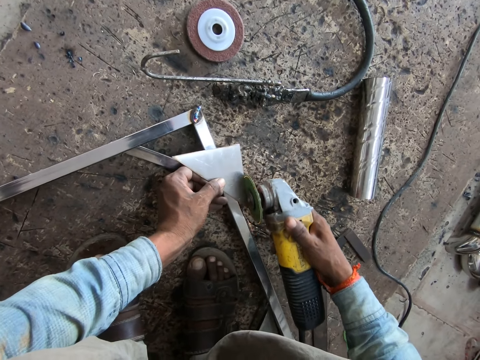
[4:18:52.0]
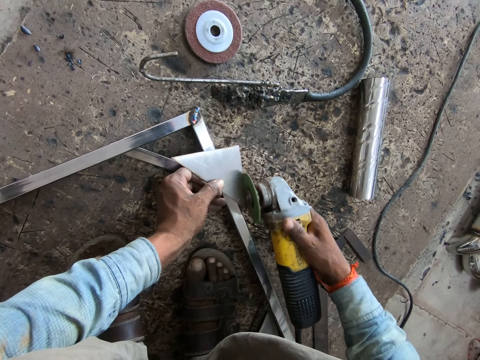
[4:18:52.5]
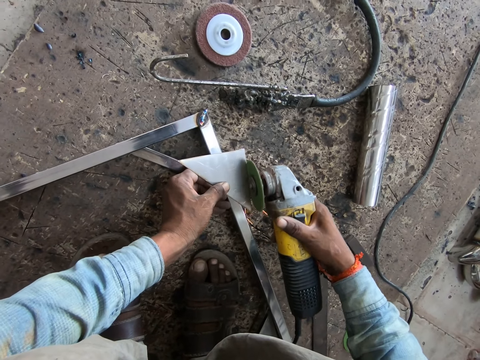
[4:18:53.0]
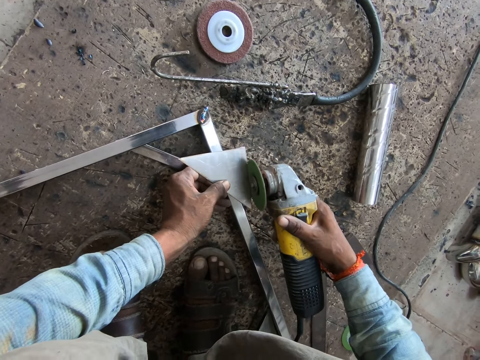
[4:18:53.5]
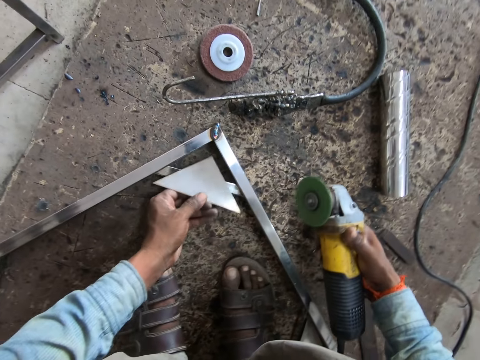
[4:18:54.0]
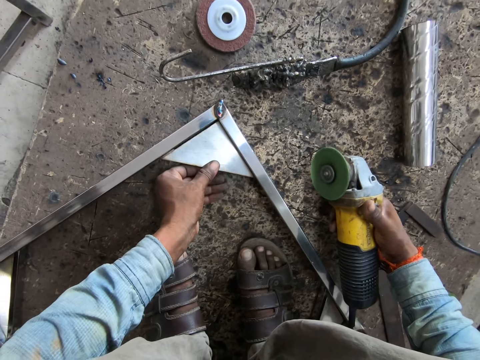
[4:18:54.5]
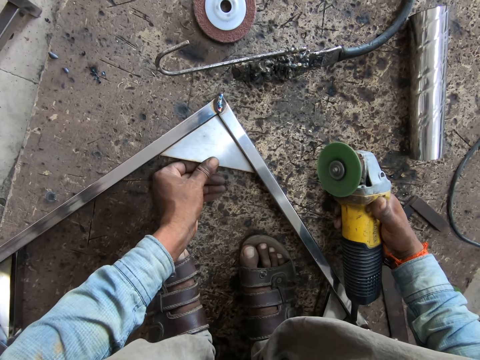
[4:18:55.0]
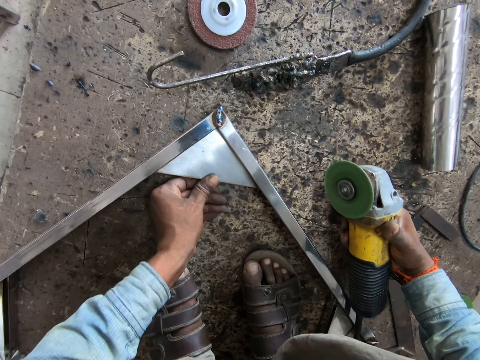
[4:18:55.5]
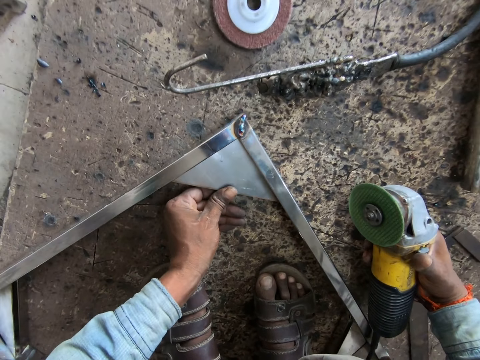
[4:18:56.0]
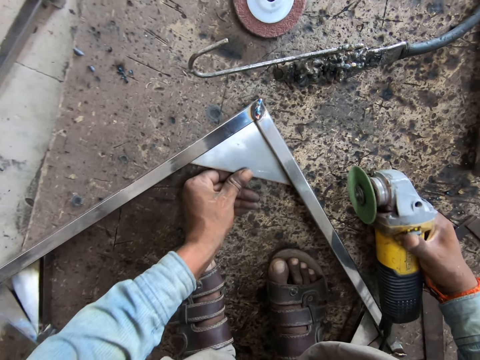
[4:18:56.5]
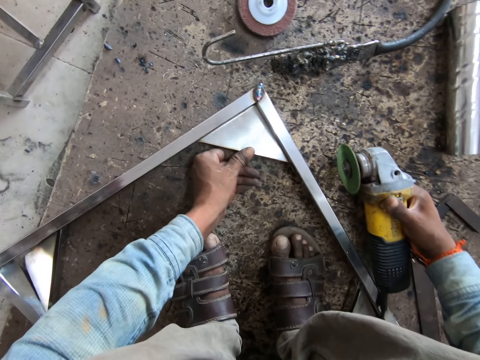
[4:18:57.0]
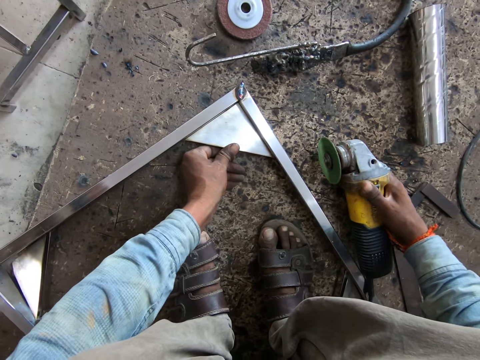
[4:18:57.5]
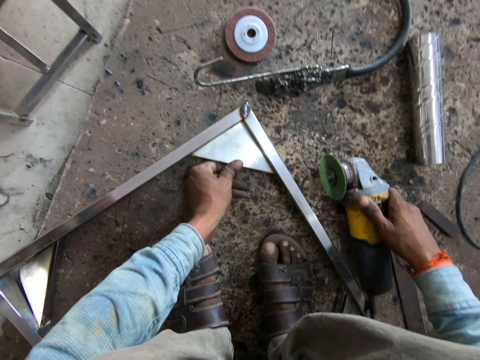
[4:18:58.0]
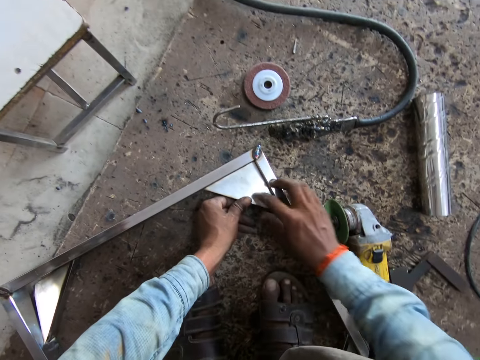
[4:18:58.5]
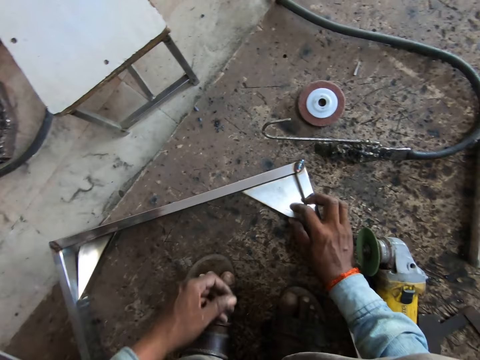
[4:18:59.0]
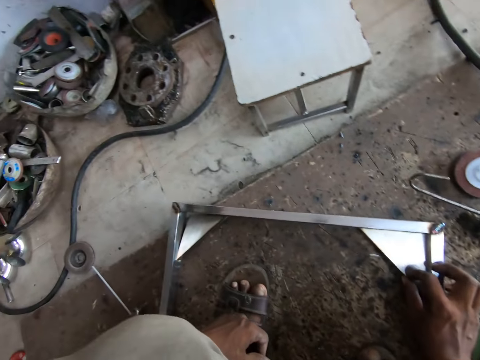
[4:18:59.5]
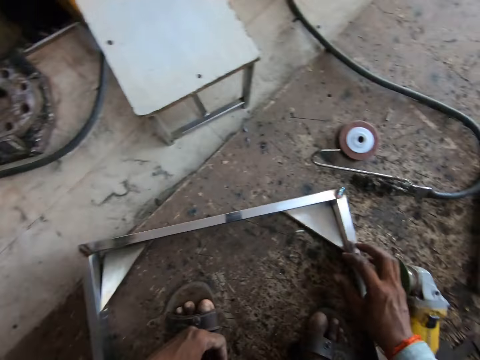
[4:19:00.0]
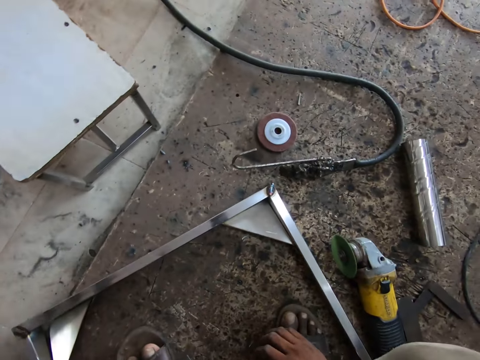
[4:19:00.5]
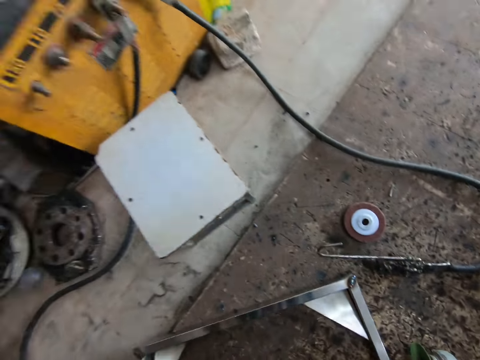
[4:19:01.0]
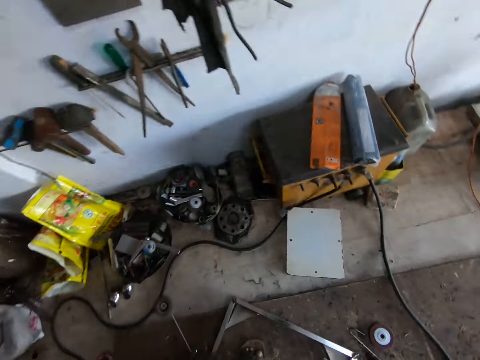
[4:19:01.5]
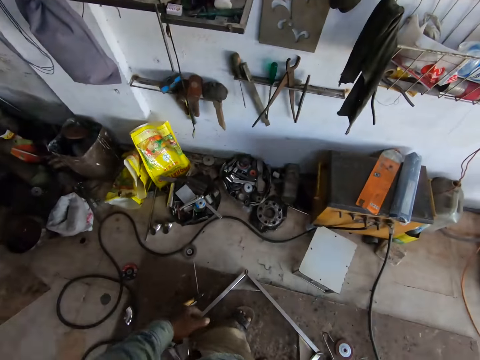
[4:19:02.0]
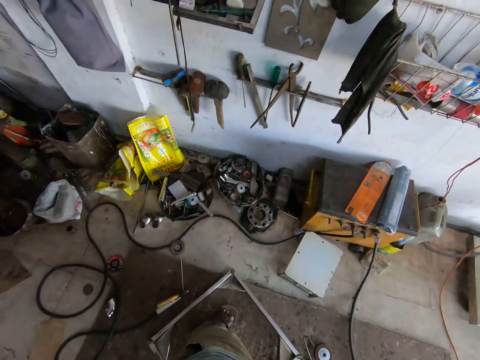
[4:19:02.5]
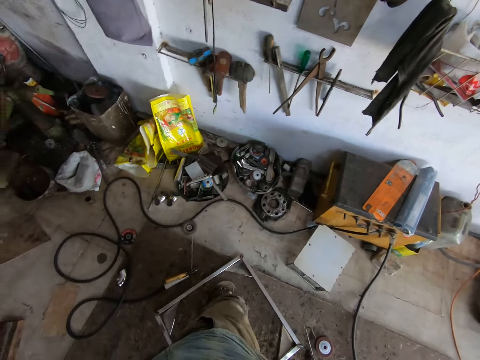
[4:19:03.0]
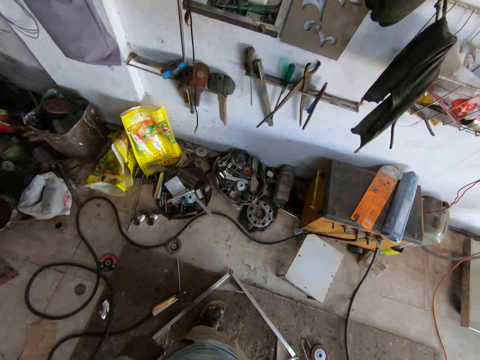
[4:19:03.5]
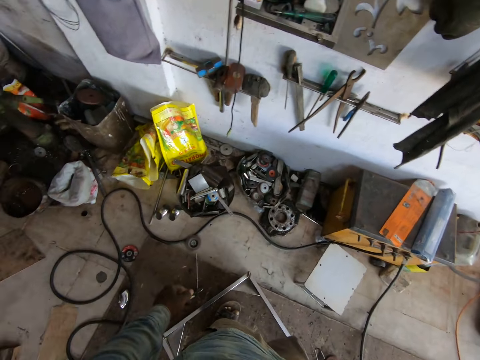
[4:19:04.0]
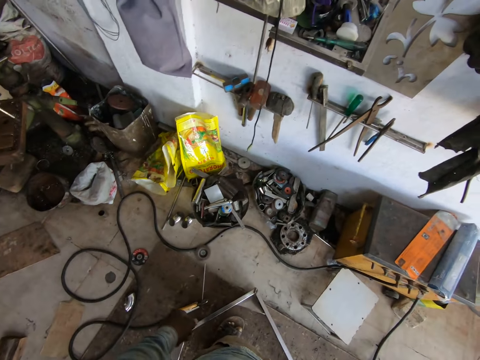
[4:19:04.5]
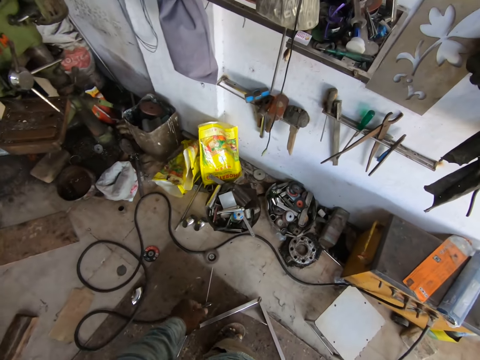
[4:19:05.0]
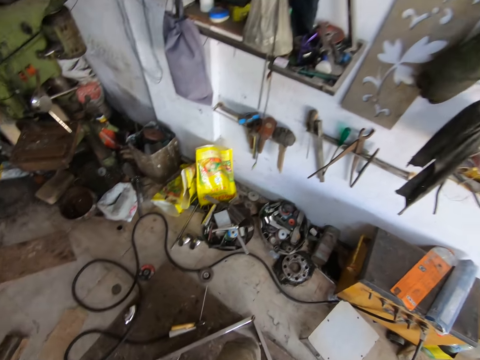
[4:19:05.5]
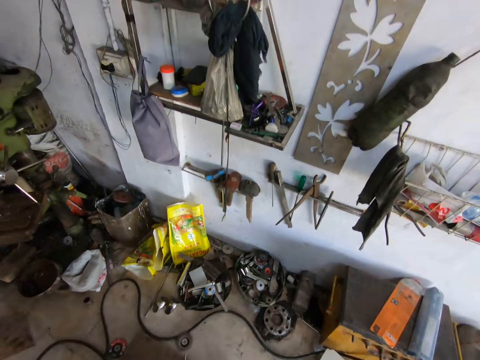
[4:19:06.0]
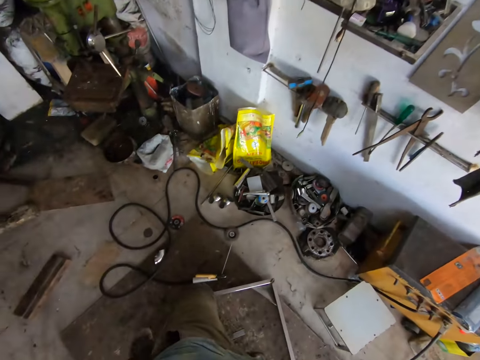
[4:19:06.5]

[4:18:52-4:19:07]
The camera wearer sets the angular steel plate in his left hand on the angular section of the framed rectangular steel structure. He holds the metal piece with his right hand. He moves around.

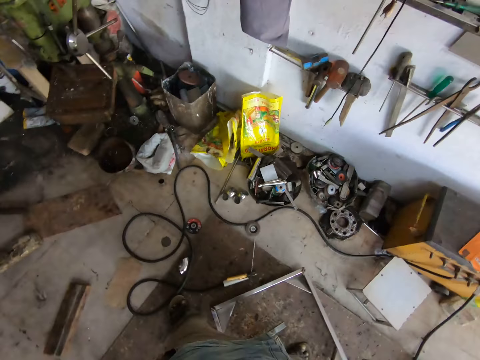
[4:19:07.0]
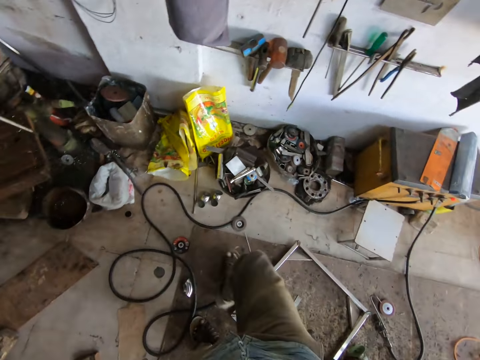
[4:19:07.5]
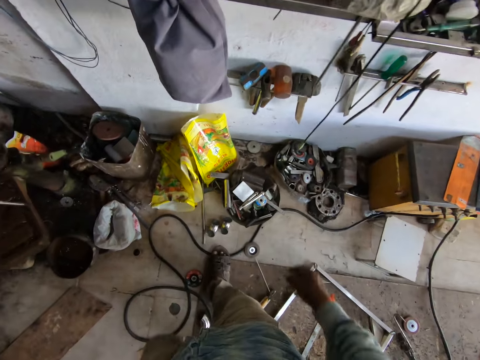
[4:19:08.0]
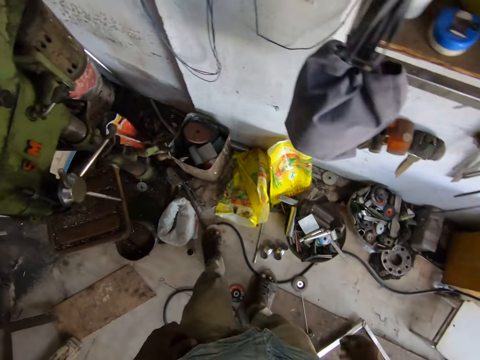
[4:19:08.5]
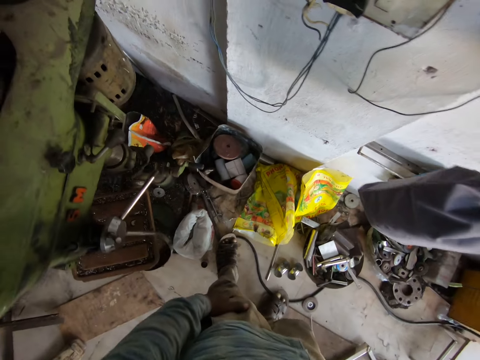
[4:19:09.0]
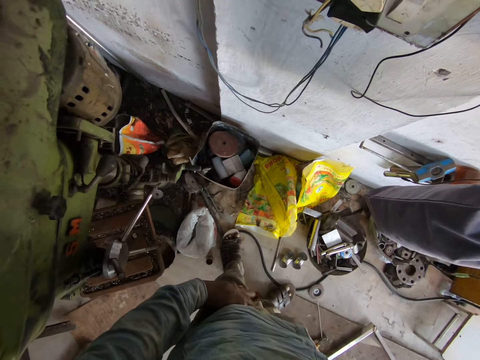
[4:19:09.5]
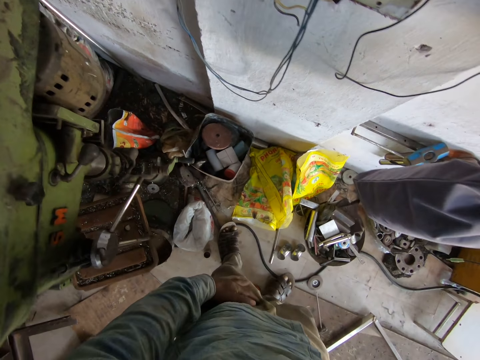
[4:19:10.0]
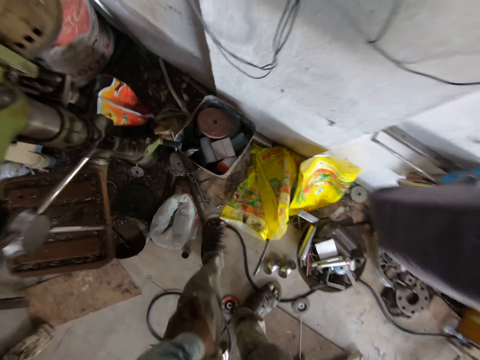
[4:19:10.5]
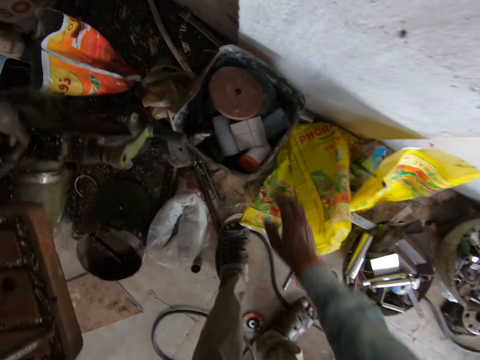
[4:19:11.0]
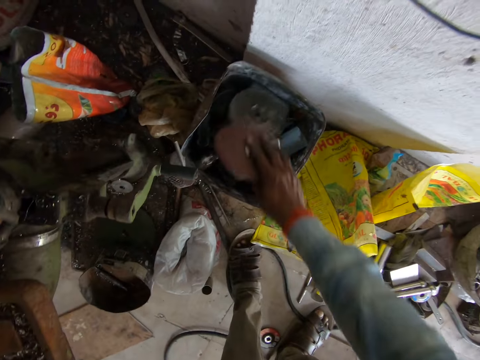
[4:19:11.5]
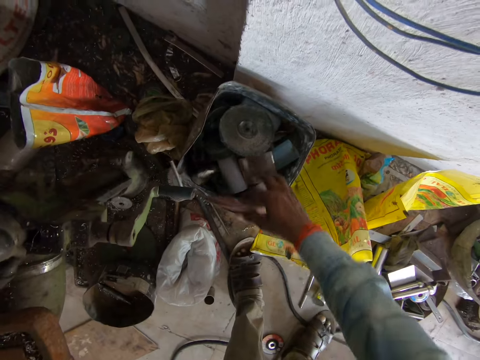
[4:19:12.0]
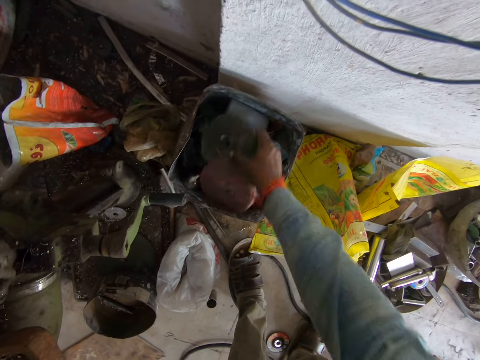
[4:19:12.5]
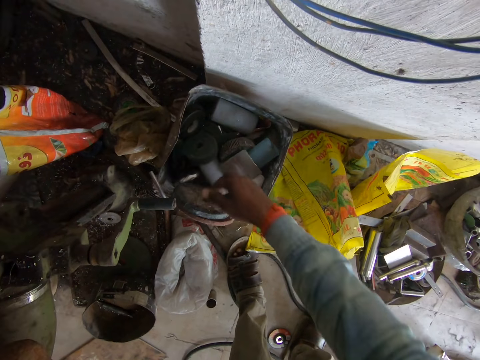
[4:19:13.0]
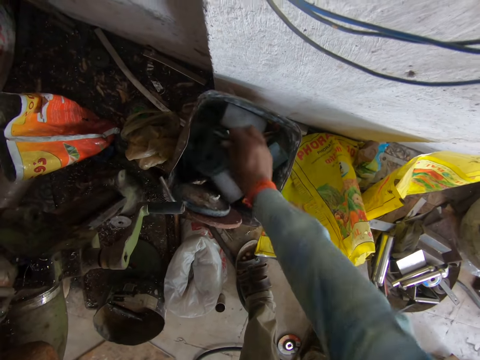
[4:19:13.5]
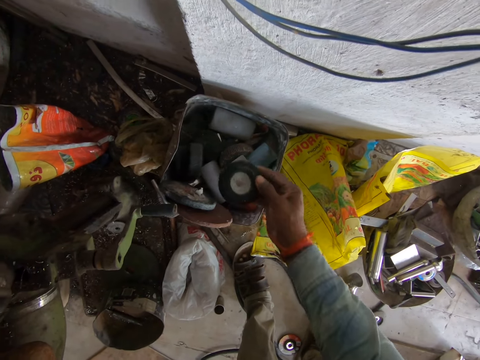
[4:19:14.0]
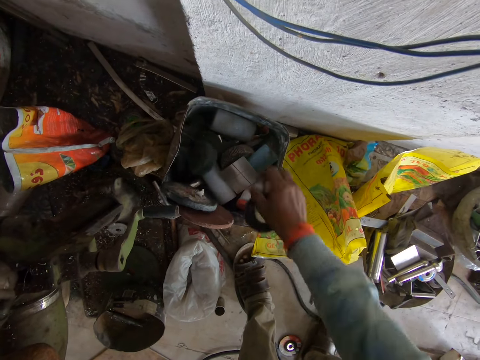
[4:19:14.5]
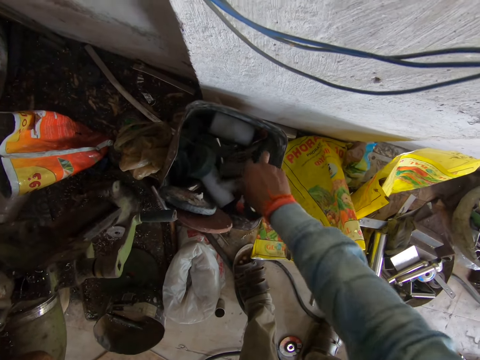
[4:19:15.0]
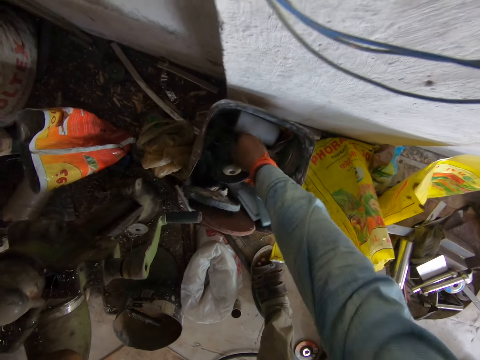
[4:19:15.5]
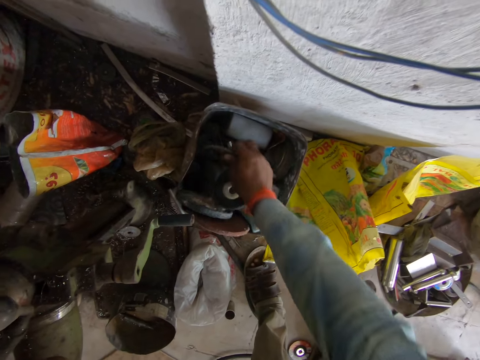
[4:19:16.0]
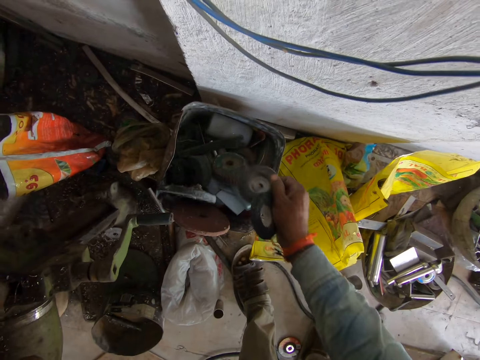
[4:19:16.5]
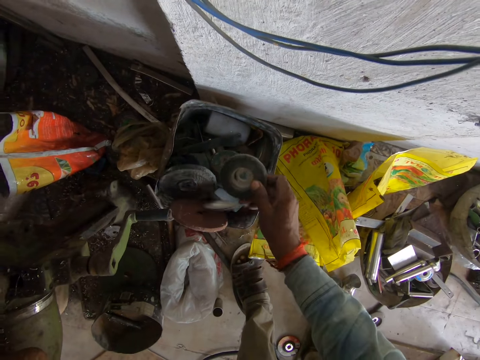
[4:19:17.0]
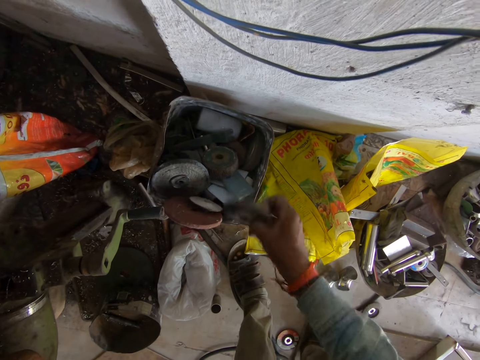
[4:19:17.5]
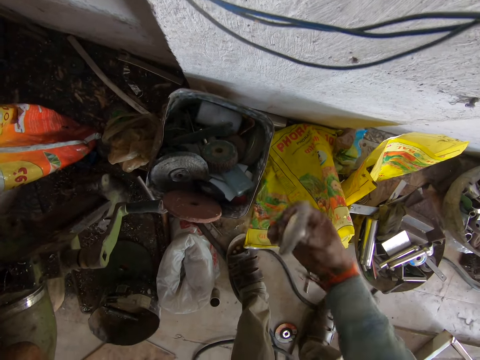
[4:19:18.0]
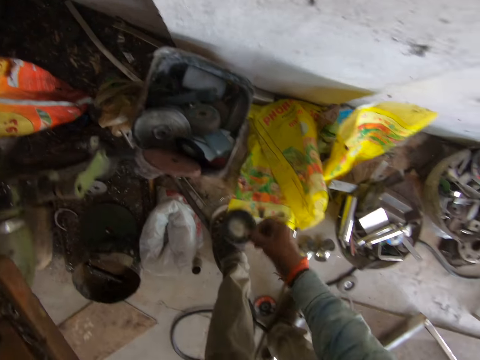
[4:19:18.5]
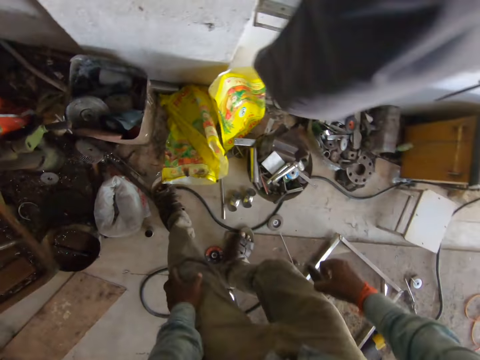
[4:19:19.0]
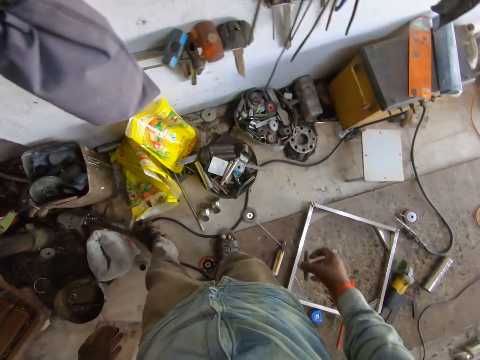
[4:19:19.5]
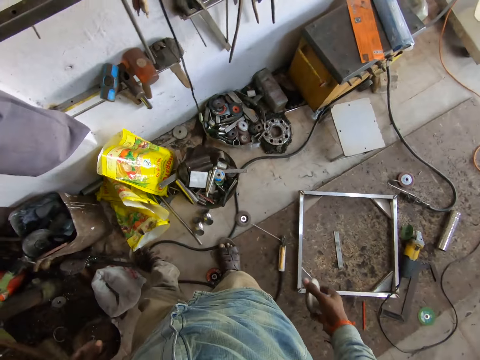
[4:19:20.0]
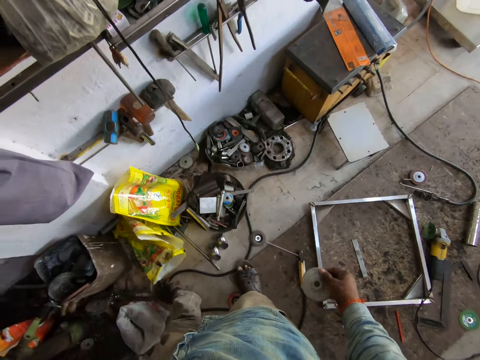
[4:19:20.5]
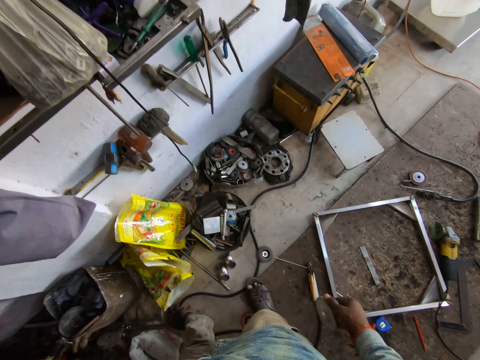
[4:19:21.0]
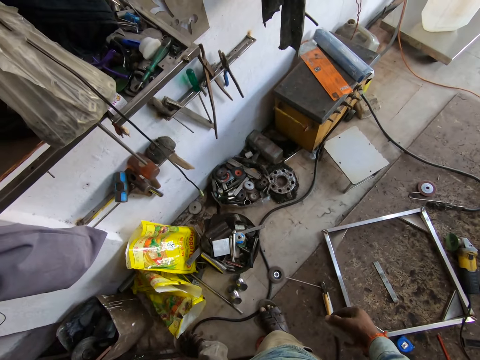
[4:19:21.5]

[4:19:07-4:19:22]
The camera wearer touches some sanding disks in a bucket on the floor with his right hand. He picks up a sanding disk from the bucket with his right hand. He picks up a sanding disk again. He drops the sanding disk in the bucket with his right hand. He picks up the metal from the tool box. He hits the sanding disk on the bucket with his right hand.
